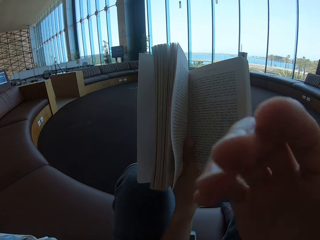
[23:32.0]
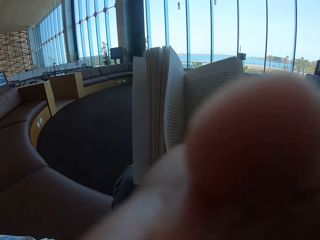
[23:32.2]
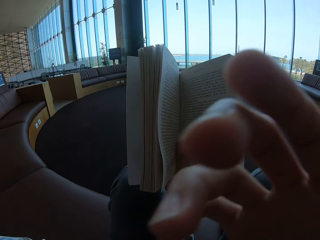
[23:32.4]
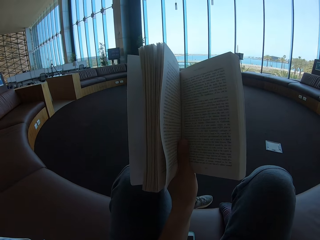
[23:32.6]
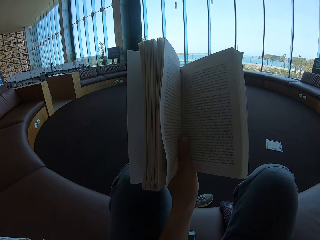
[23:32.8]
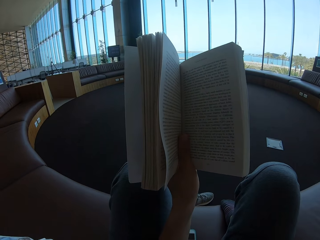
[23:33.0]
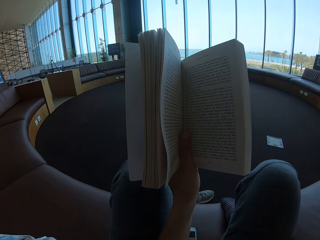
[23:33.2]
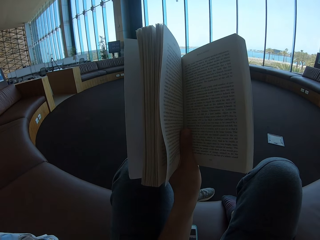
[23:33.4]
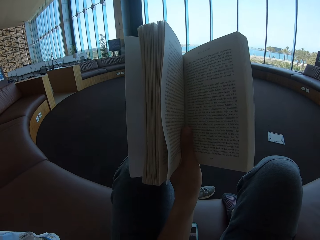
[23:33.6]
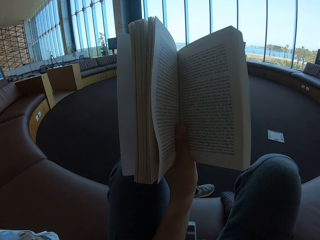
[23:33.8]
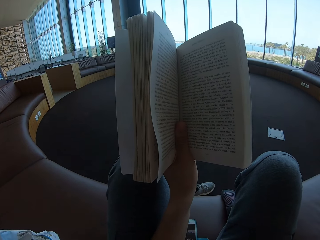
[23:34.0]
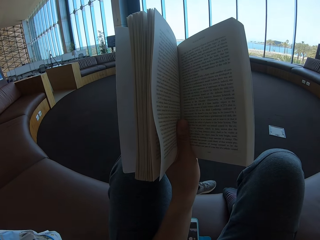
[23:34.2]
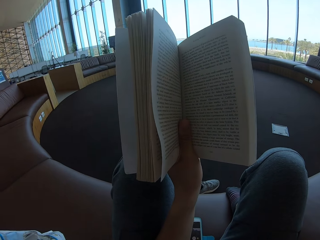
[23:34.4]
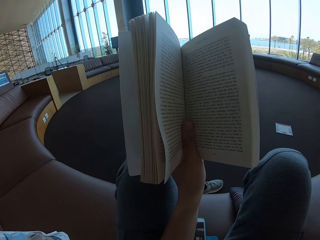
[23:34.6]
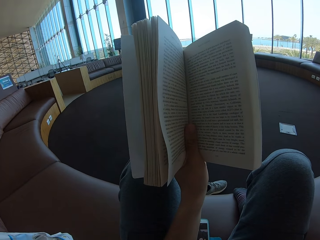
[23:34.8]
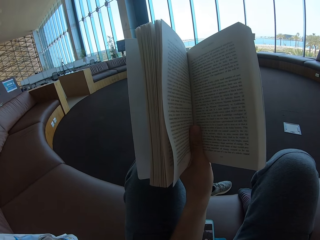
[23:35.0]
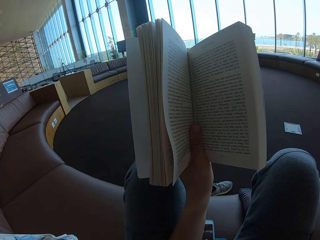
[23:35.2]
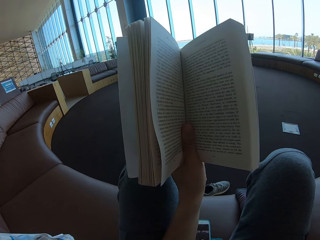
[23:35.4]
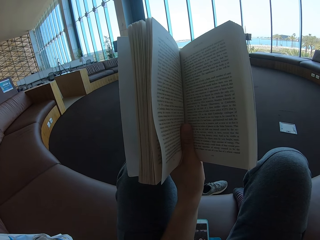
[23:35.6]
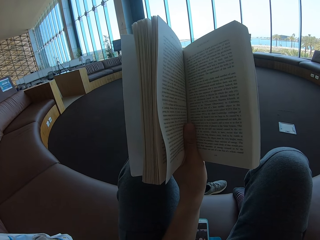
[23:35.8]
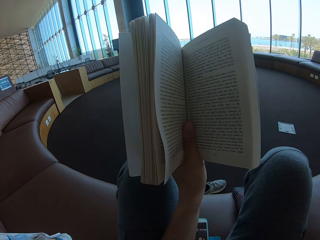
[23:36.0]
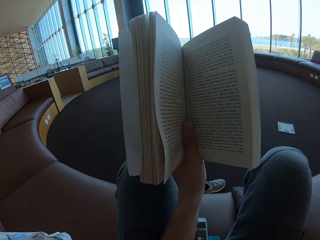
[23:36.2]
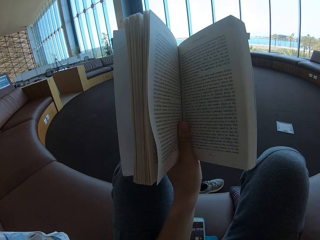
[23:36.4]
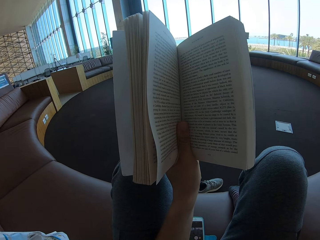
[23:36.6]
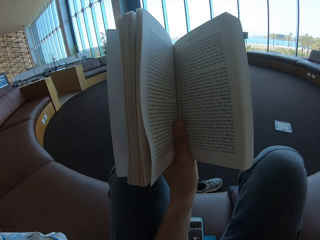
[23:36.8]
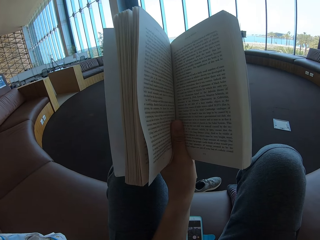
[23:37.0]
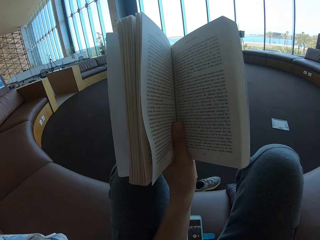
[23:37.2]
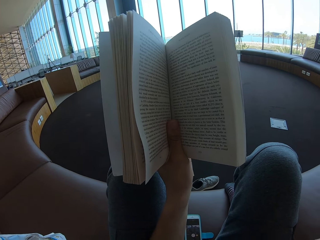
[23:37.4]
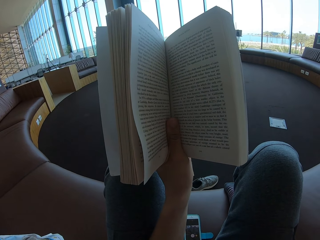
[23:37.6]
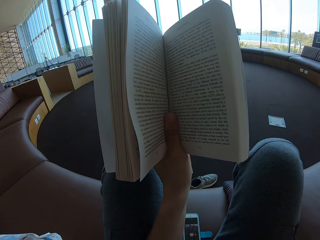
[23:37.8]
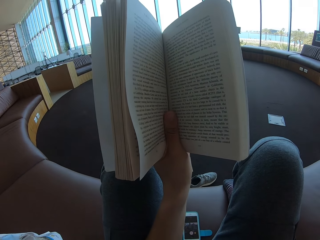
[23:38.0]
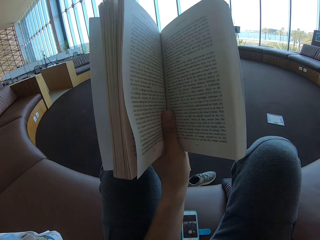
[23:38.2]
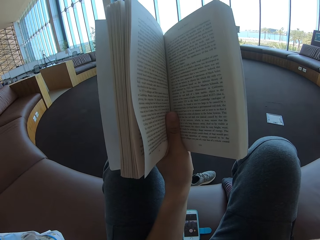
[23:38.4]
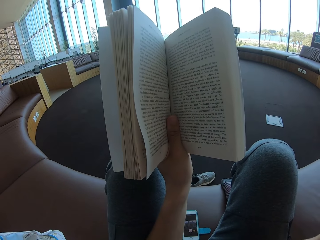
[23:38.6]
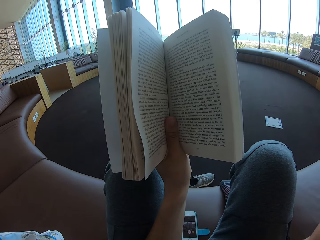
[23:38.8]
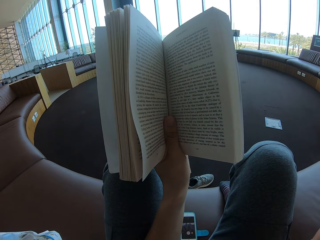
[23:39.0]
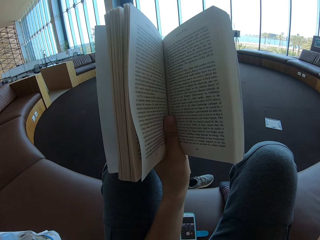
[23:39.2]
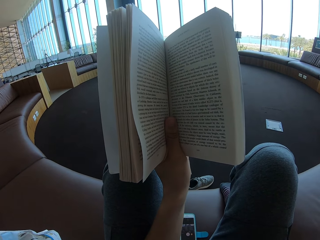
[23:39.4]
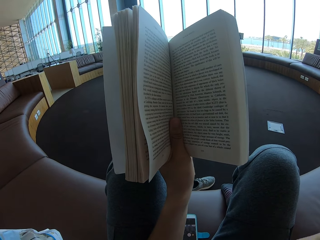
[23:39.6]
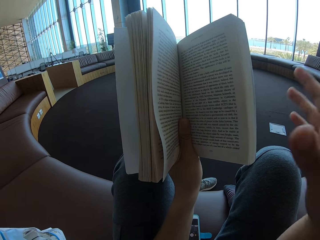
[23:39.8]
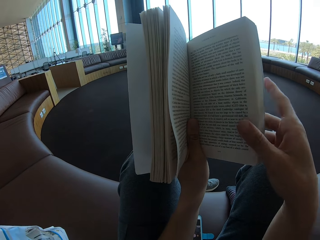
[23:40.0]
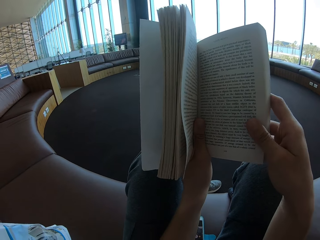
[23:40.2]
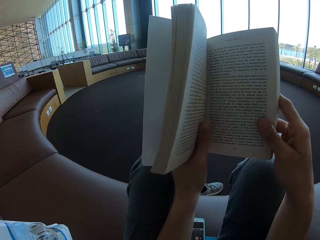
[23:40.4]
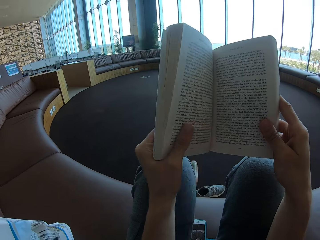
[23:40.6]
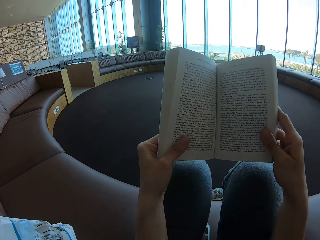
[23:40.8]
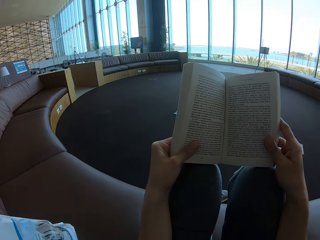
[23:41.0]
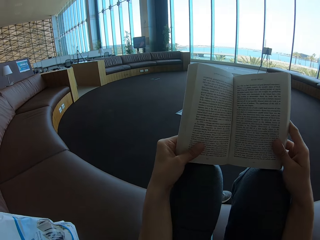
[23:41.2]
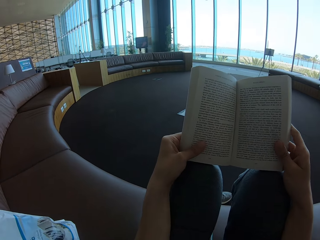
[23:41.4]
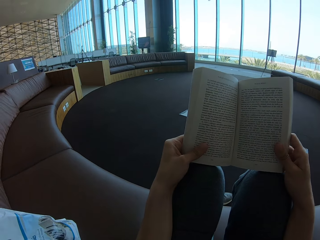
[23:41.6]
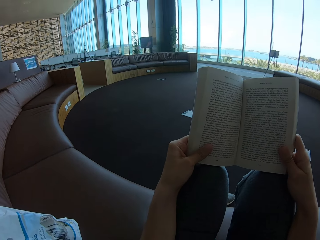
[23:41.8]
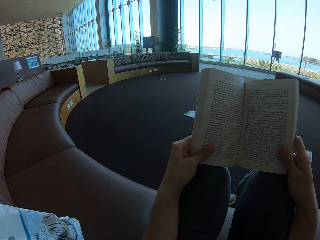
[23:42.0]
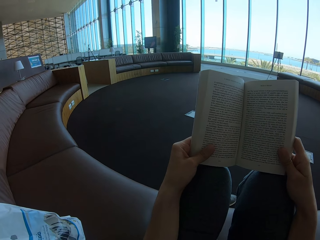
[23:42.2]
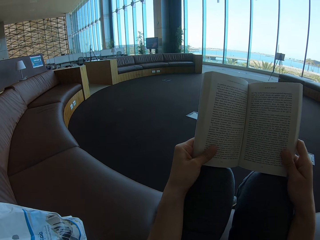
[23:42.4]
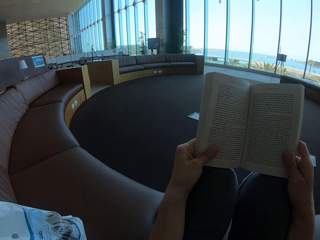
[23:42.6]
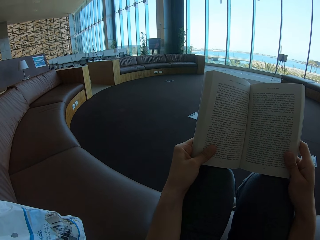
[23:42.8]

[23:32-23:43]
The camera wearer touches his face. He reads the book. He holds the story book with the left hand.

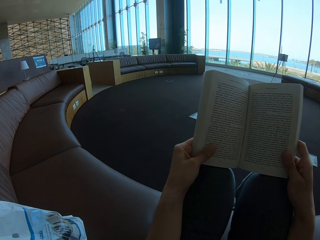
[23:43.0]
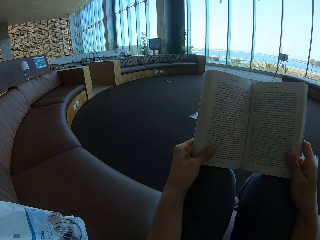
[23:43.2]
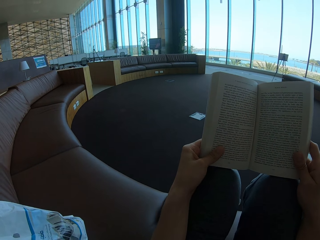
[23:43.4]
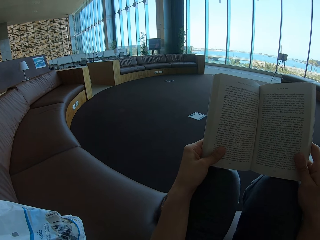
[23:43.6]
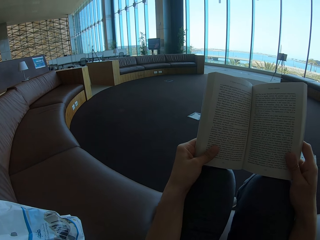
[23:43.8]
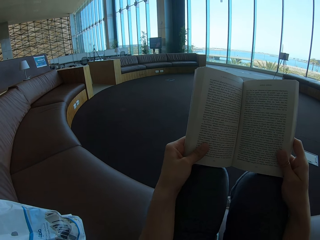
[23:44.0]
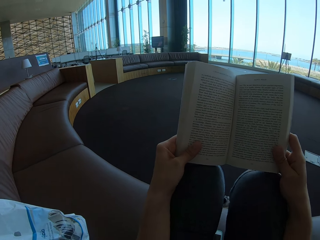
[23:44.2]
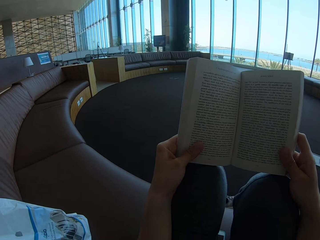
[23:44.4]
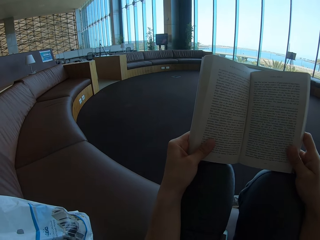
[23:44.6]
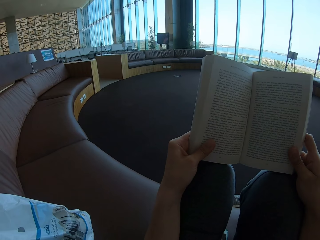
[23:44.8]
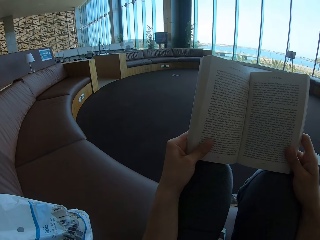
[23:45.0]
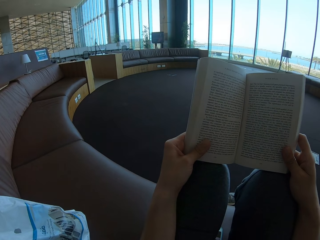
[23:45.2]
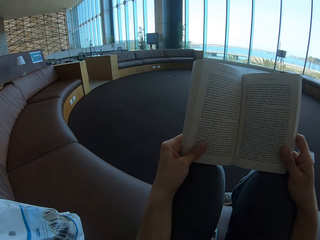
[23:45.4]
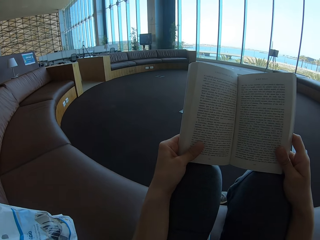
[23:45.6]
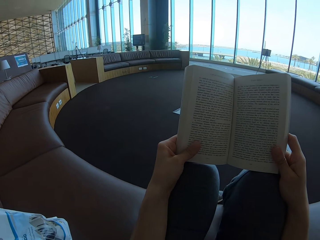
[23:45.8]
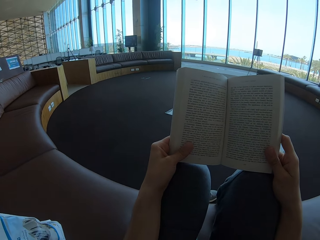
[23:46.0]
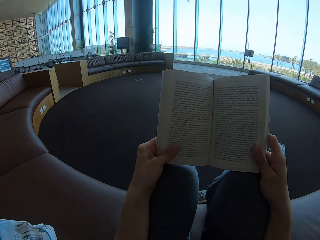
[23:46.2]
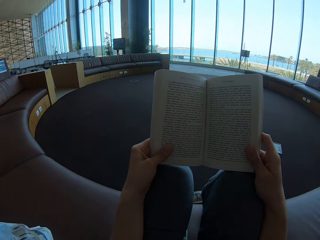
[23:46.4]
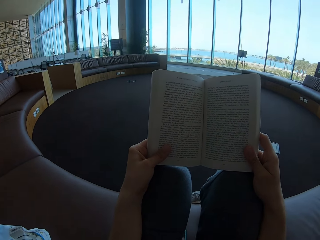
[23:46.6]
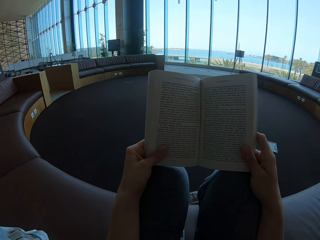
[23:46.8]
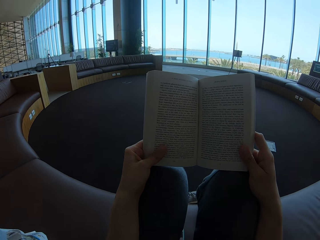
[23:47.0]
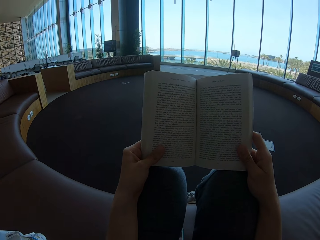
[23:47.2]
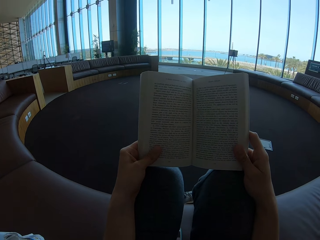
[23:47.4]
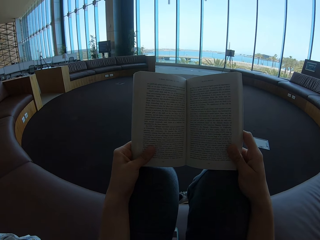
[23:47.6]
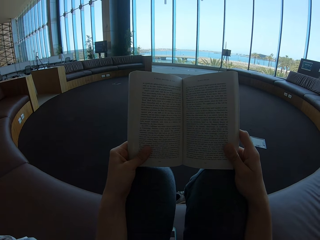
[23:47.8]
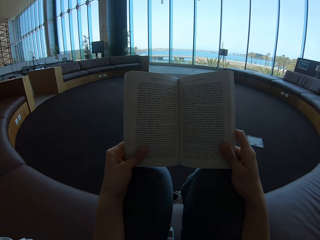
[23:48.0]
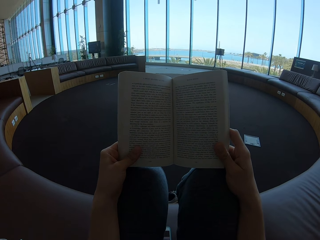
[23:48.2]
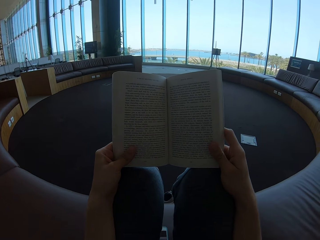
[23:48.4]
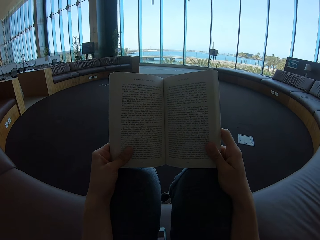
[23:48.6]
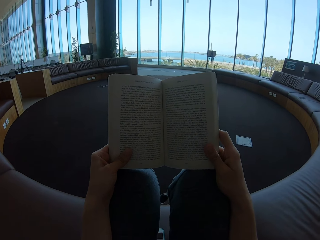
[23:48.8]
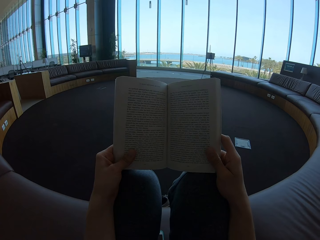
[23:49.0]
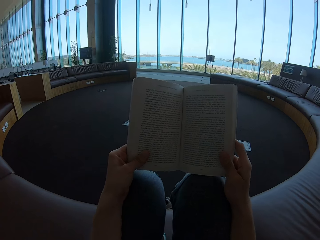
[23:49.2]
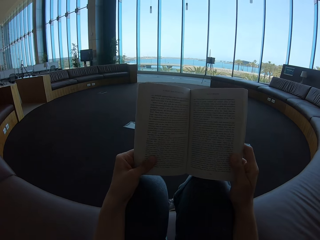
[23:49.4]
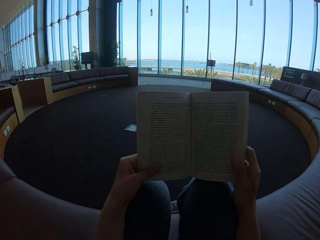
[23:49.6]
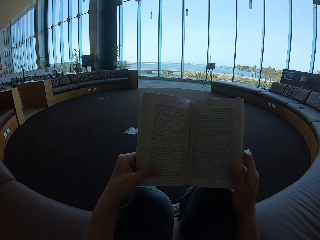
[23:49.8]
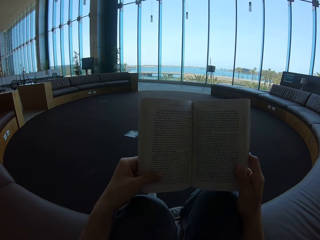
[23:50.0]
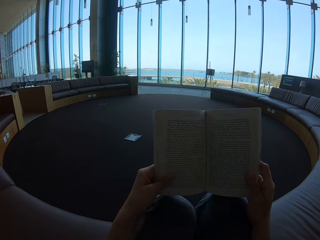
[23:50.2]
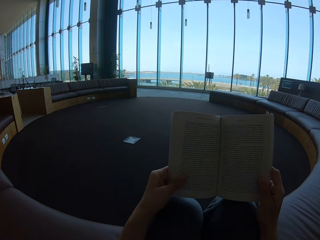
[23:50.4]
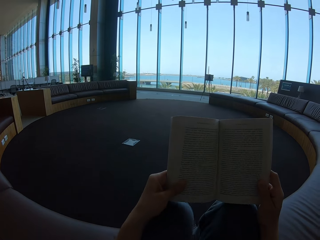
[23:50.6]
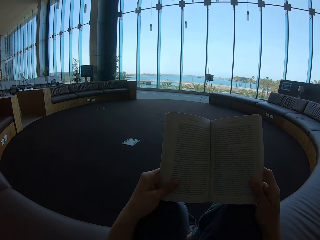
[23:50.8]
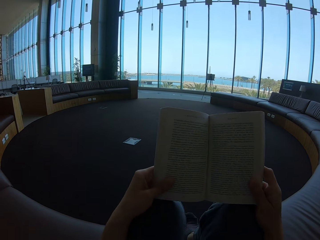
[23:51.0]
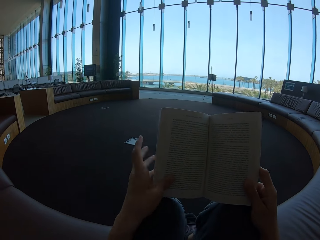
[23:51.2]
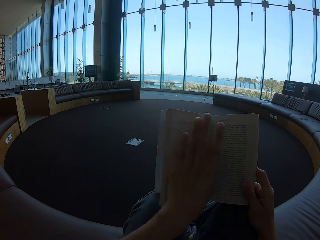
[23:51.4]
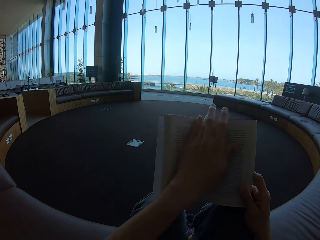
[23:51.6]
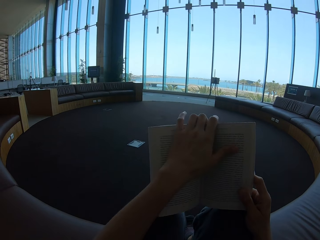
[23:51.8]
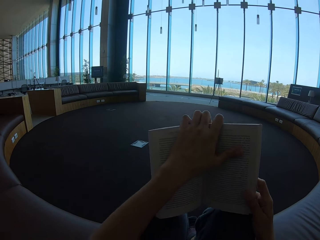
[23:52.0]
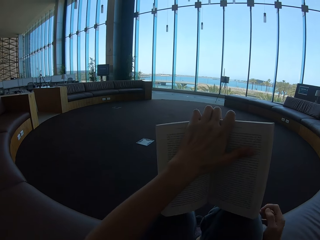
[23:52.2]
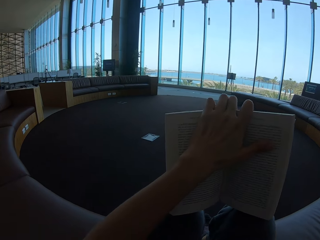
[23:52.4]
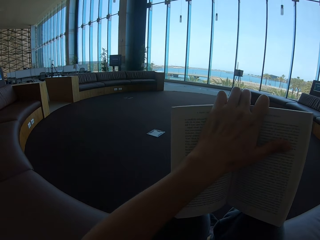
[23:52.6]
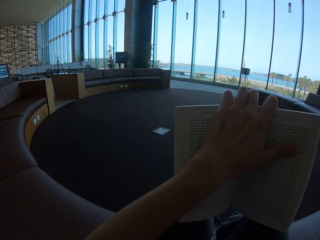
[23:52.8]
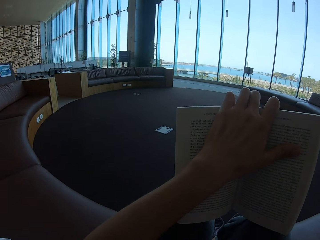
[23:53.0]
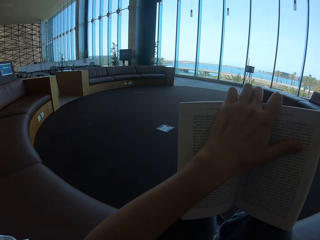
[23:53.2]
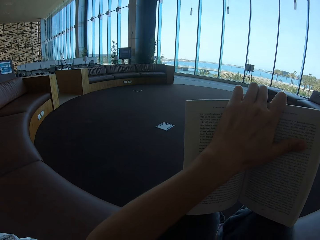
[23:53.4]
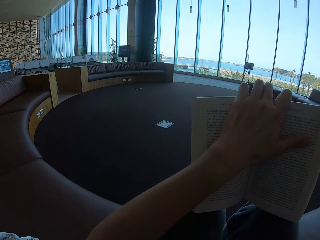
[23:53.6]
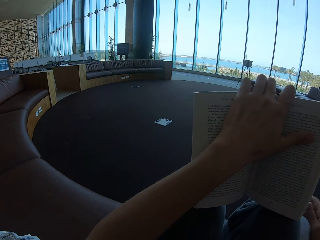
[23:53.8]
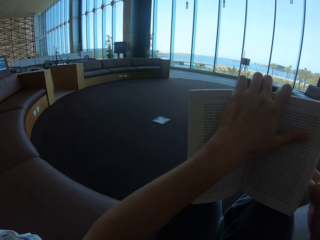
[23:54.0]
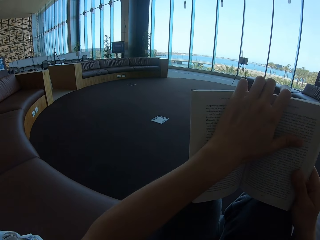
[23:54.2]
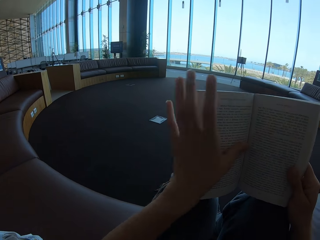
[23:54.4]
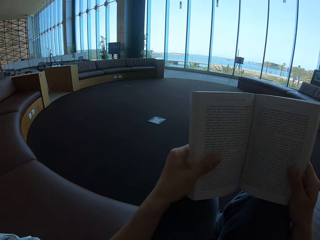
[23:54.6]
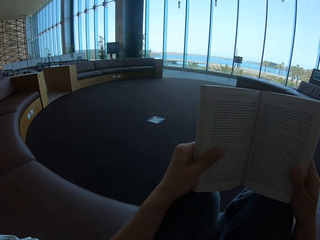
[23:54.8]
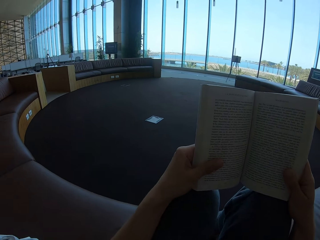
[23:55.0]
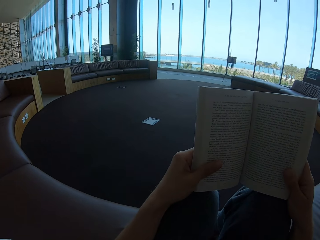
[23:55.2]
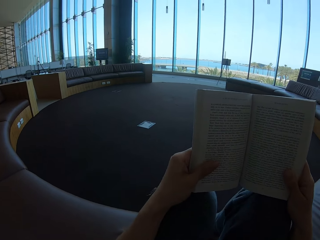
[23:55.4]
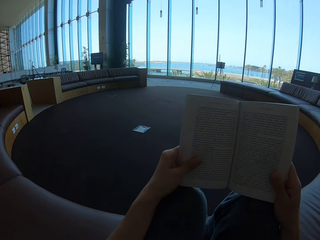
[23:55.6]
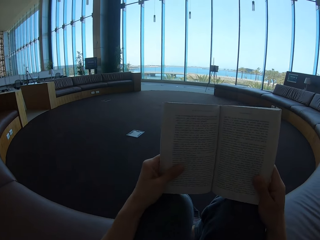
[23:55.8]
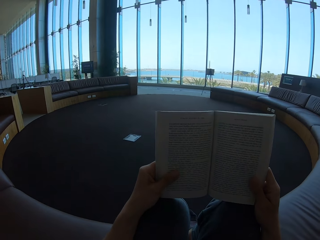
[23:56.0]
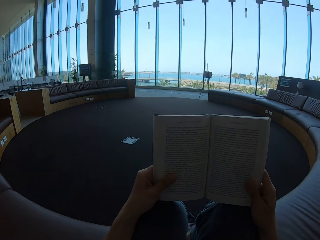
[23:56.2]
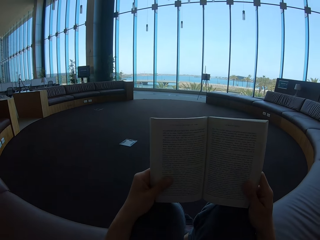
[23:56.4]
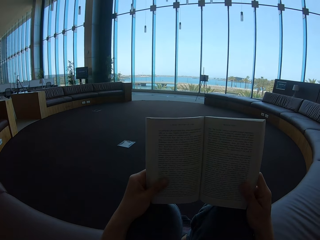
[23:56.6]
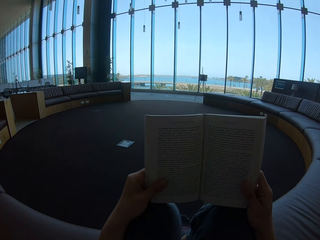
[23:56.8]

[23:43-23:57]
The camera wearer holds the story book with both hands. He holds the story book with the left hand. He scratches his legs. He reads the book.
